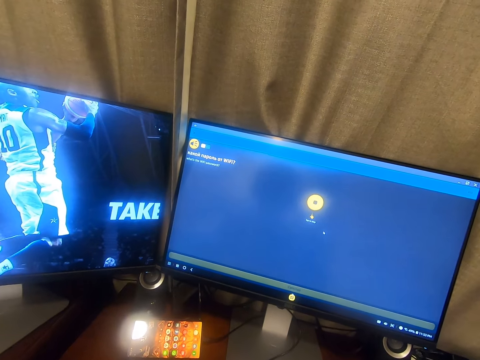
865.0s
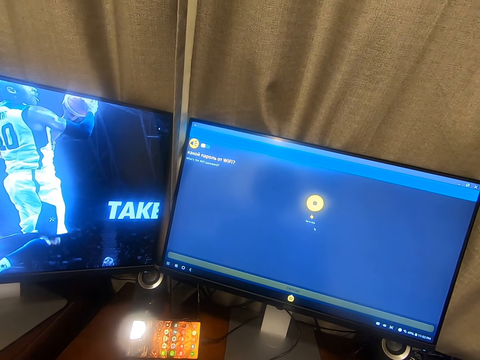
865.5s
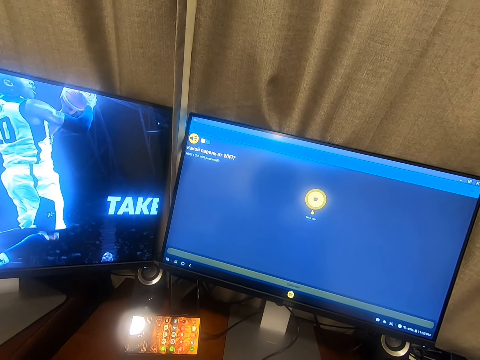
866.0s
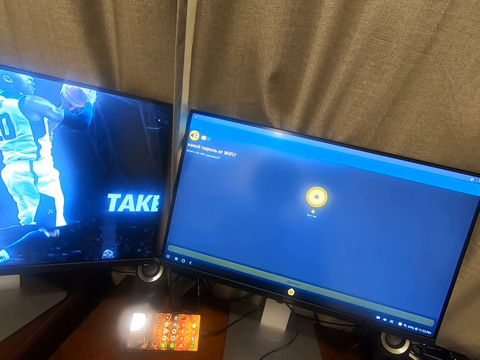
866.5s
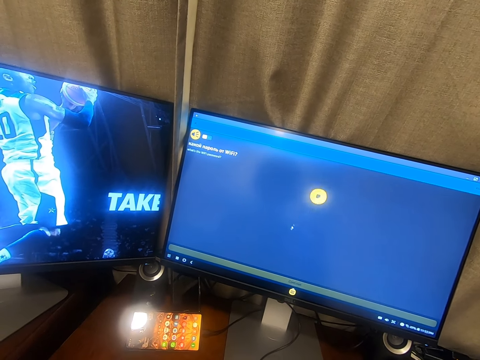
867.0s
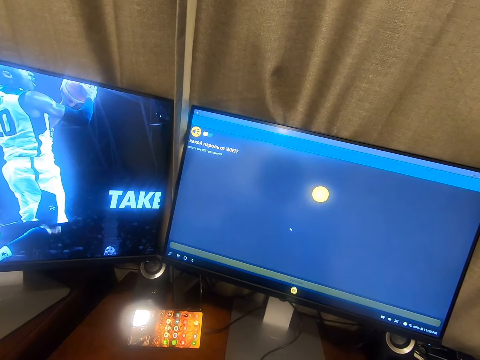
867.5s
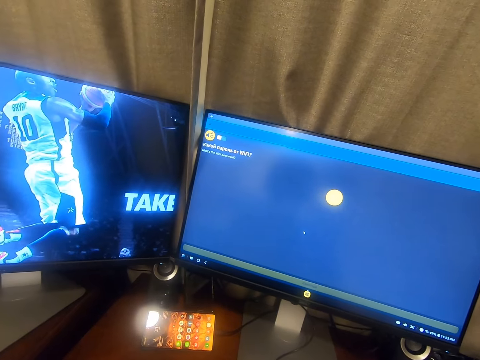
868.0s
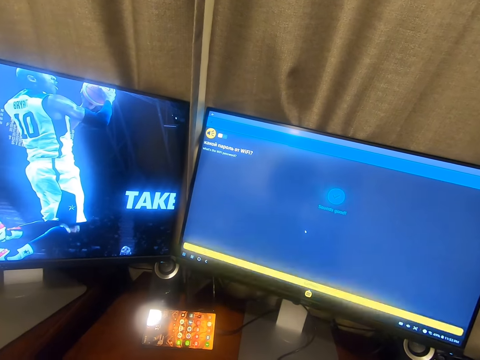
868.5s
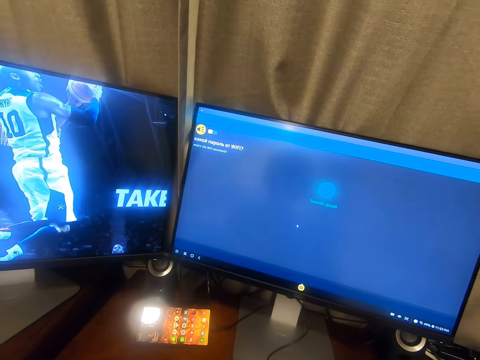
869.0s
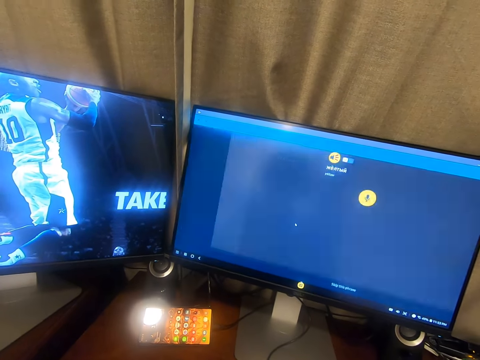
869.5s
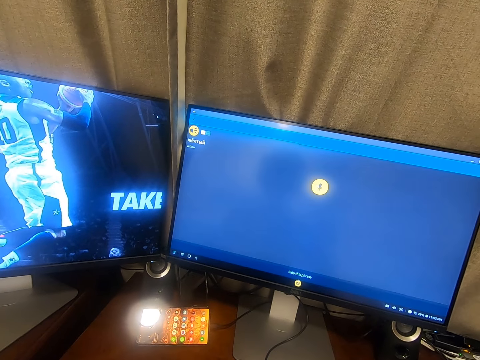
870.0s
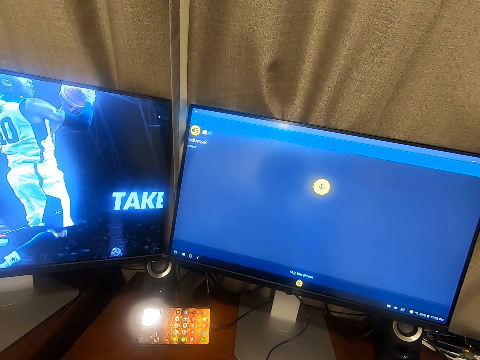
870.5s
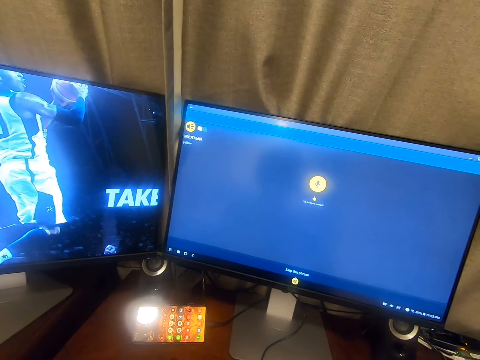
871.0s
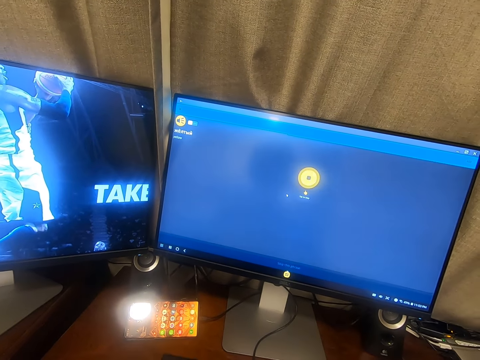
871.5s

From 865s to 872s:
The camera wearer interacts with something.

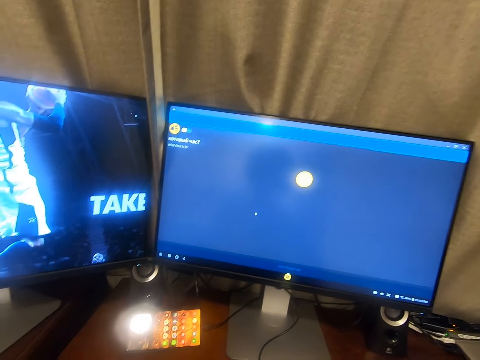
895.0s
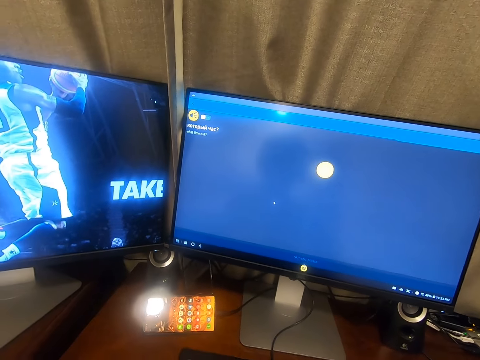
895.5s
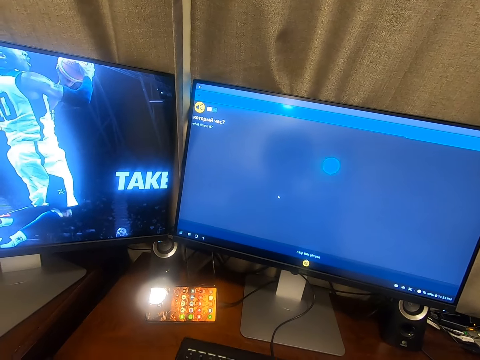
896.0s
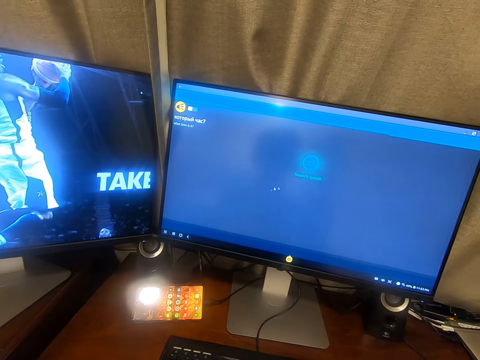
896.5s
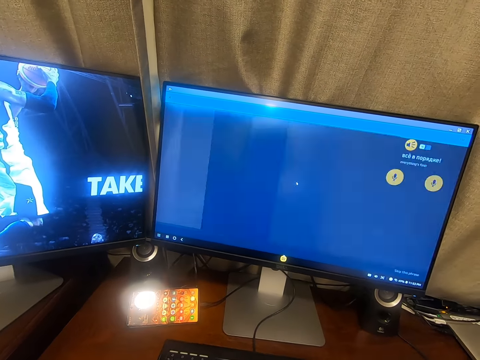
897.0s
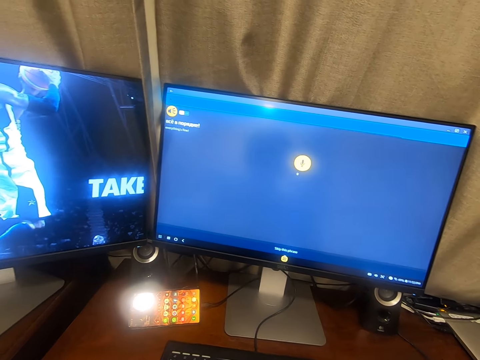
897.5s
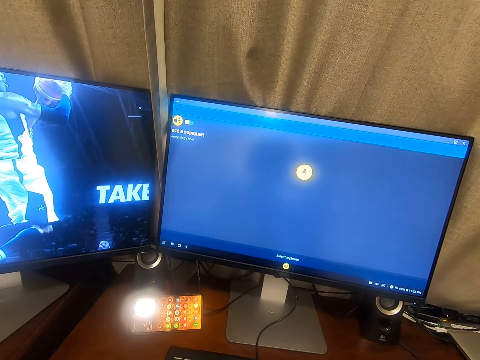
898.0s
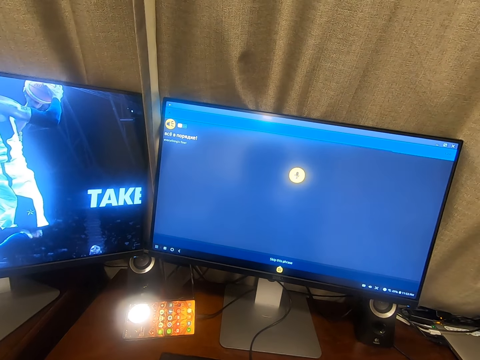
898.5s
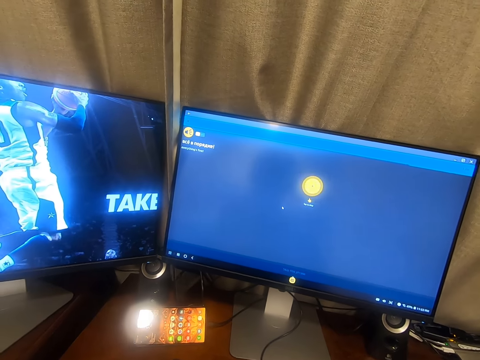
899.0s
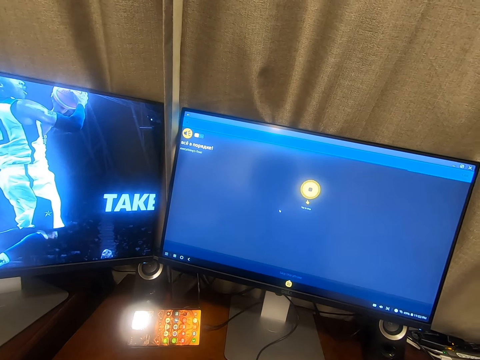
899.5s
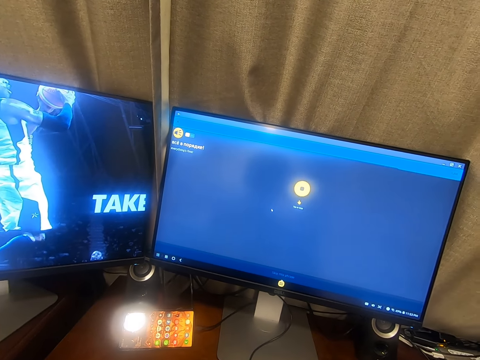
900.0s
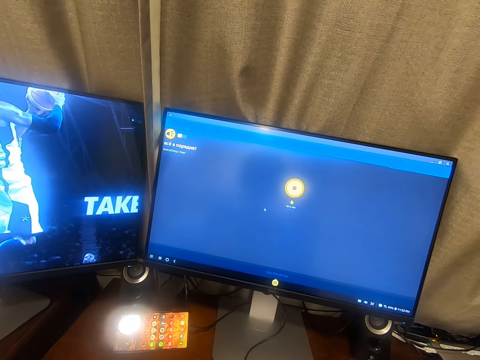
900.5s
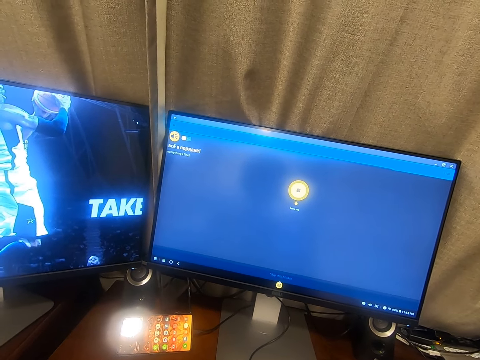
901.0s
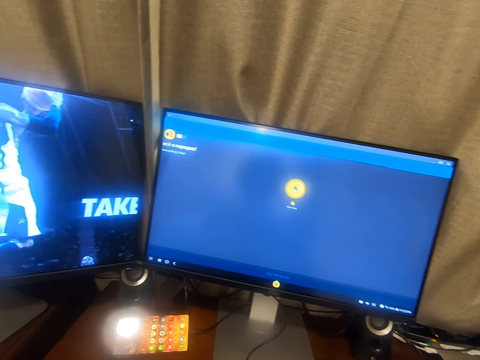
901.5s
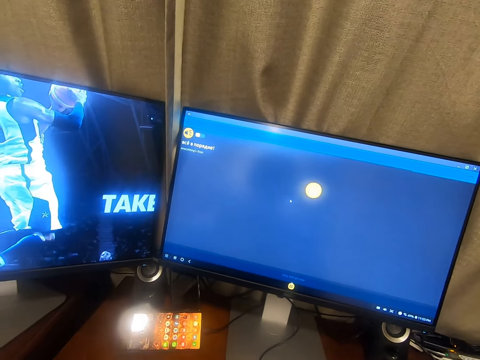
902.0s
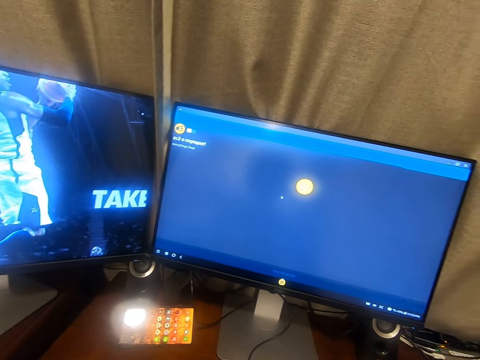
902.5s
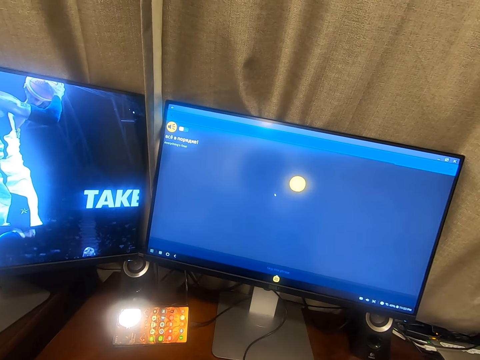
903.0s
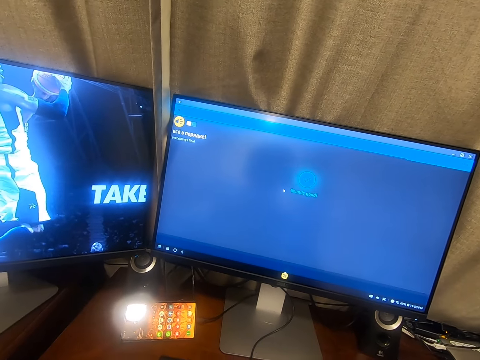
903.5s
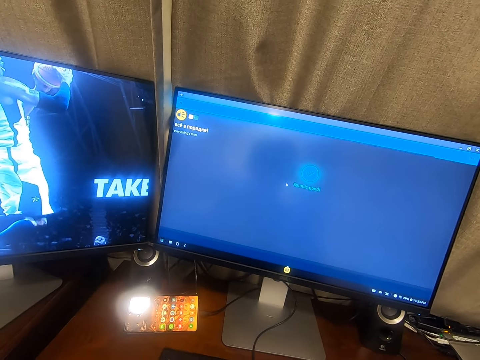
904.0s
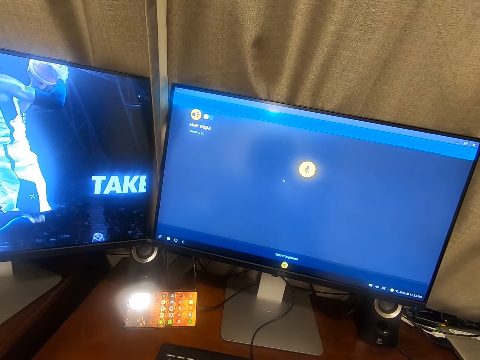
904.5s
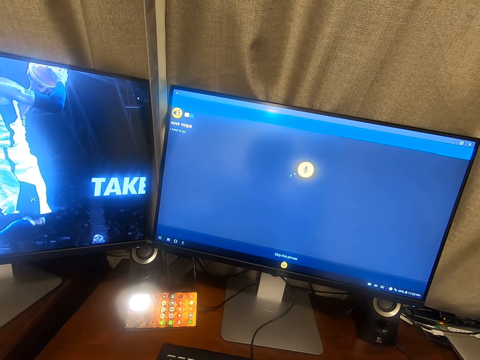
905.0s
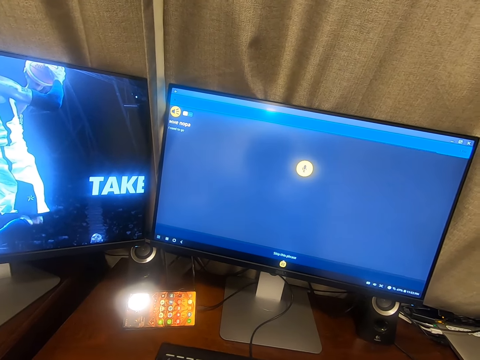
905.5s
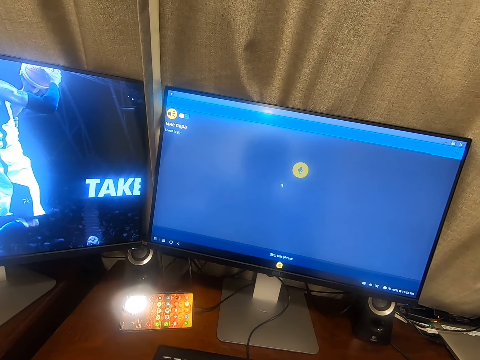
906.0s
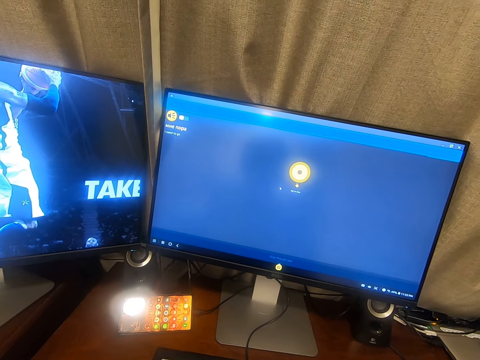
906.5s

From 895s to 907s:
The camera wearer speaks to a microphone. They use the computer.

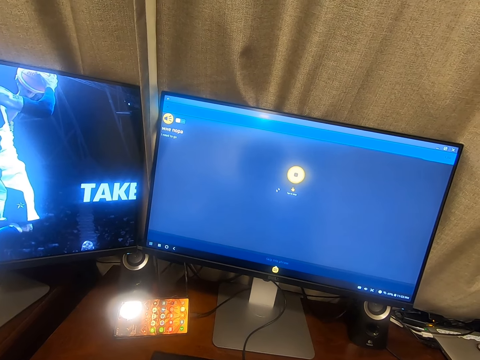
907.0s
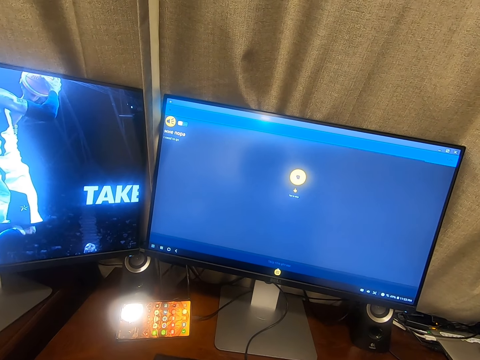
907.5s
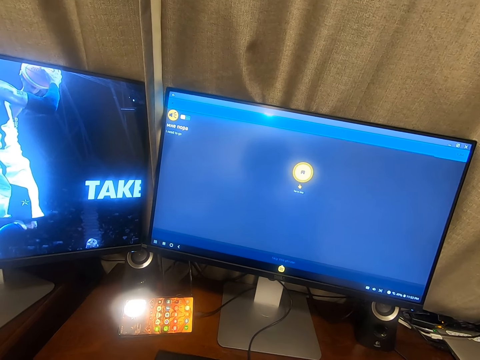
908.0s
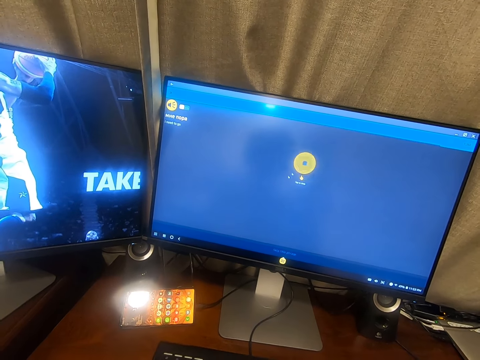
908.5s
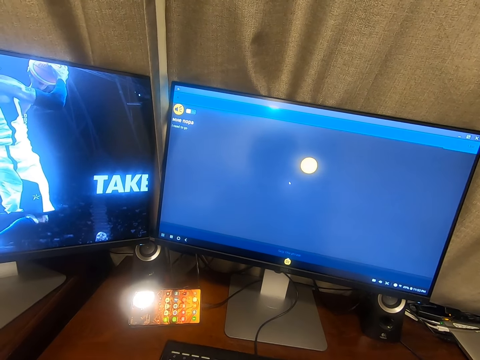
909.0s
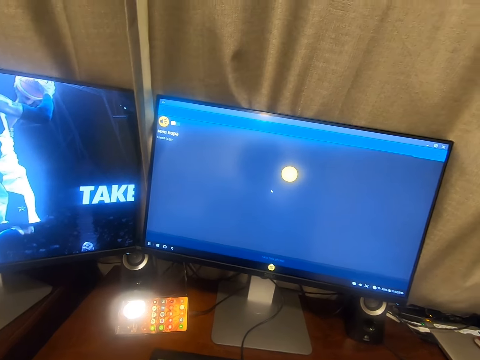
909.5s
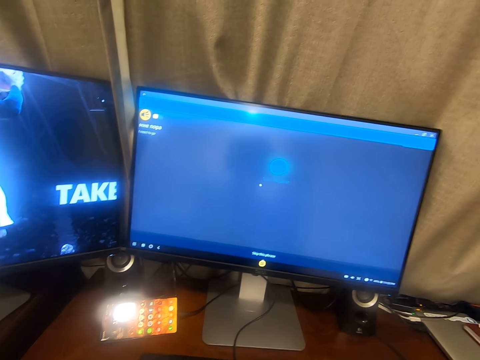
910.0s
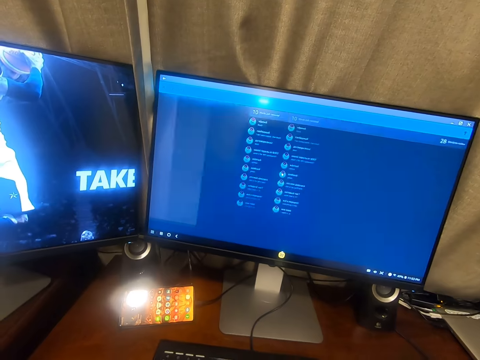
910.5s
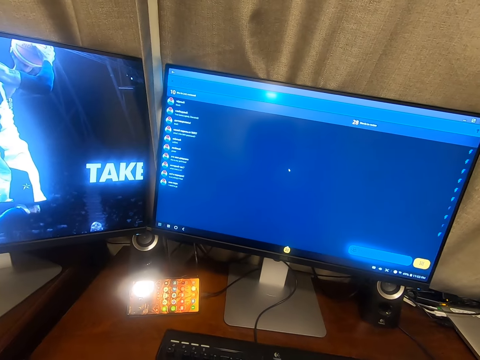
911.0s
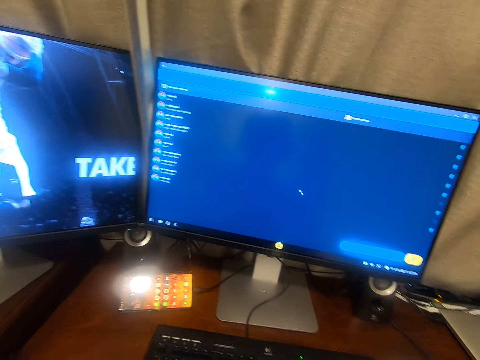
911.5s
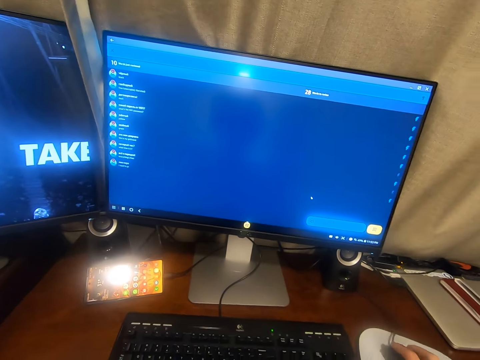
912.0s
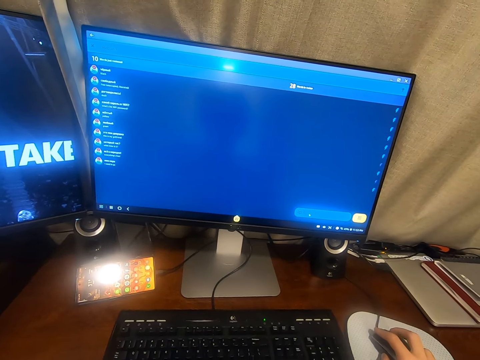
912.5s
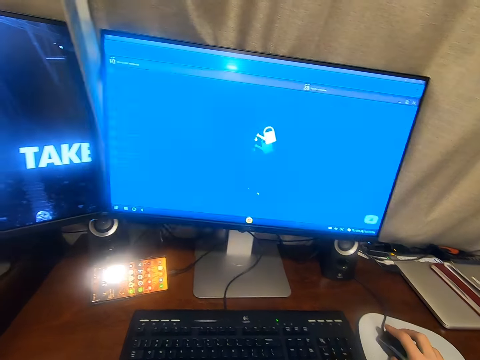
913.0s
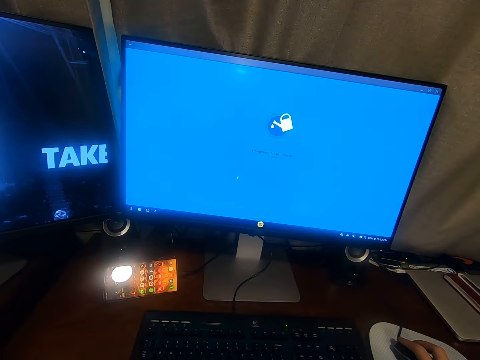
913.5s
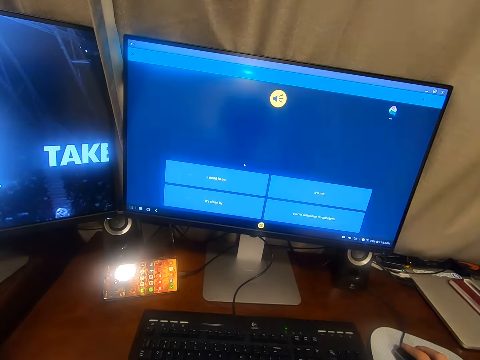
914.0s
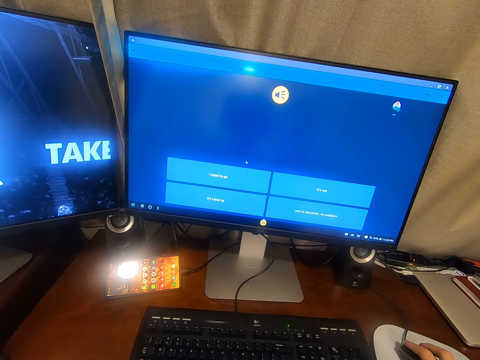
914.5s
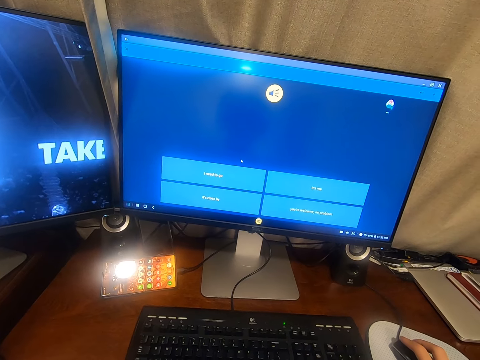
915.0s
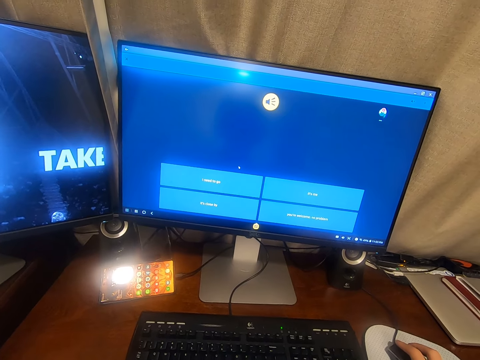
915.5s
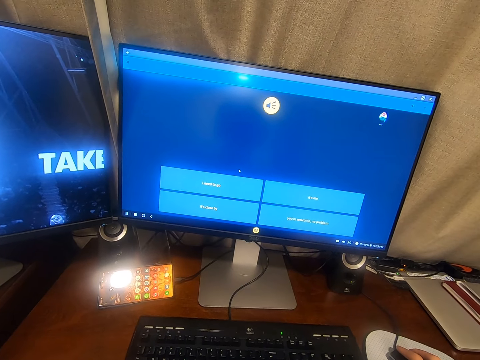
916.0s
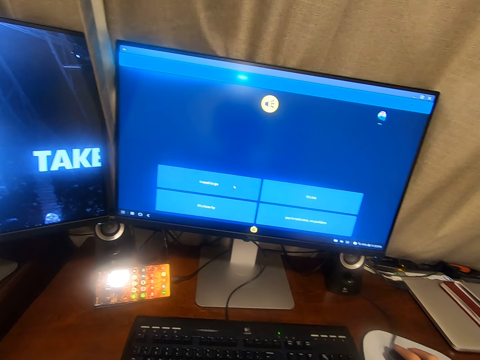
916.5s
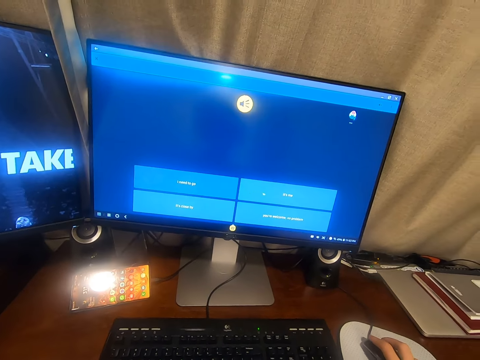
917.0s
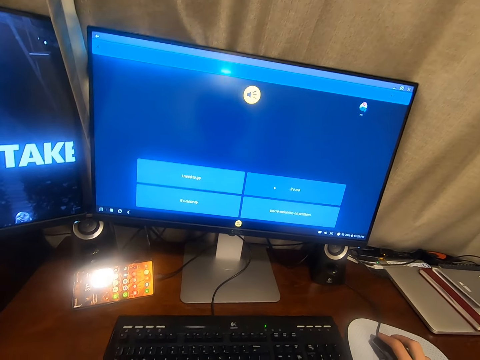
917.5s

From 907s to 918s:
The camera wearer presses the mouse button.
